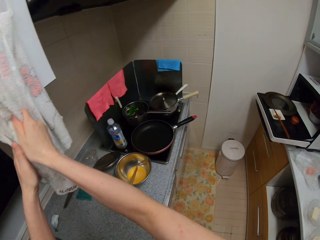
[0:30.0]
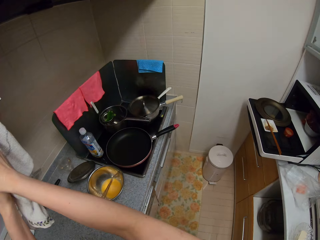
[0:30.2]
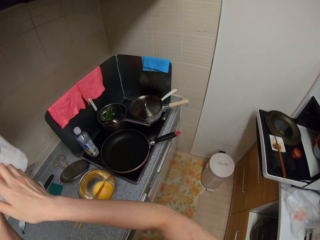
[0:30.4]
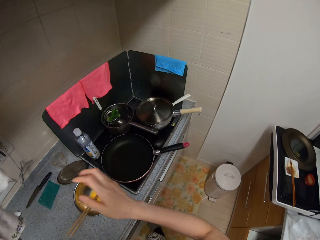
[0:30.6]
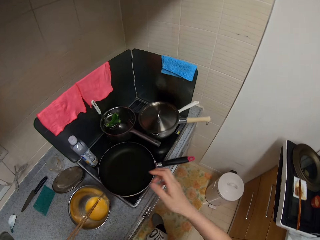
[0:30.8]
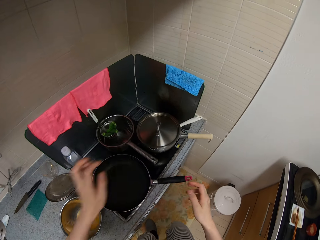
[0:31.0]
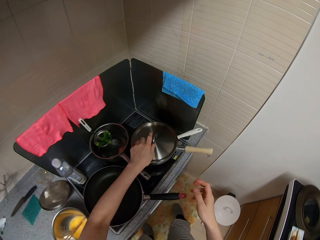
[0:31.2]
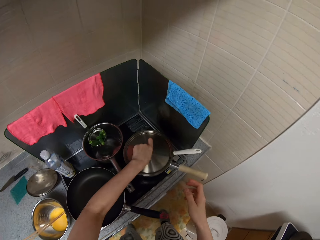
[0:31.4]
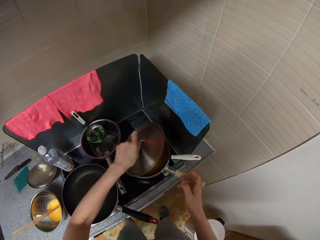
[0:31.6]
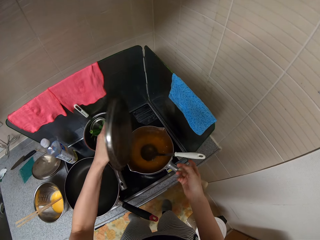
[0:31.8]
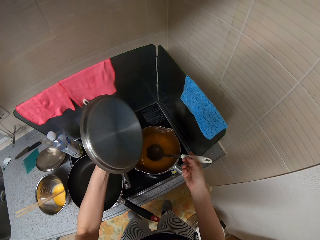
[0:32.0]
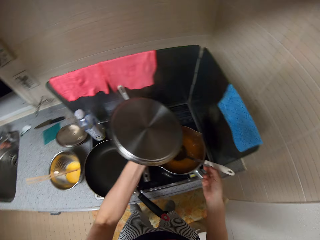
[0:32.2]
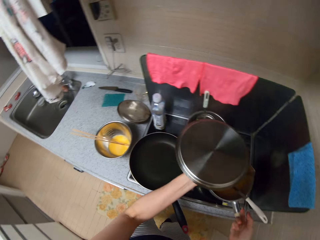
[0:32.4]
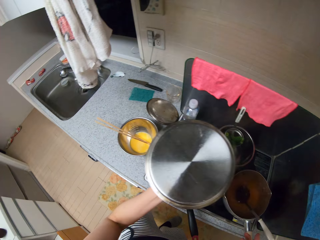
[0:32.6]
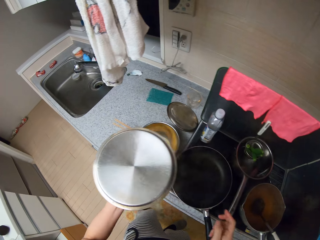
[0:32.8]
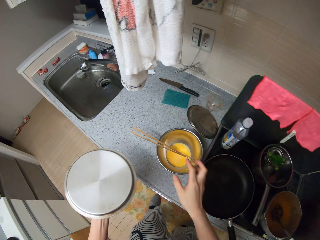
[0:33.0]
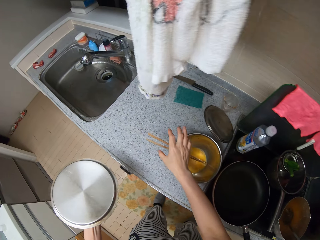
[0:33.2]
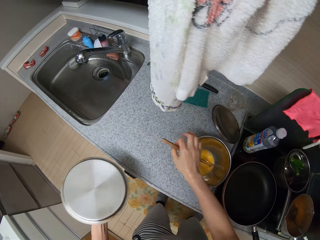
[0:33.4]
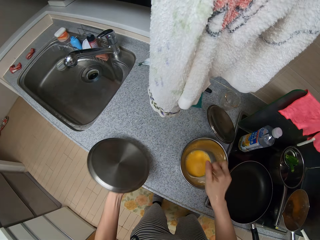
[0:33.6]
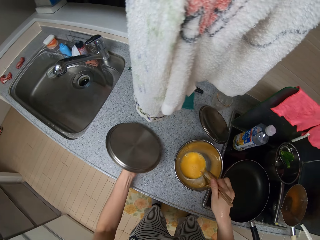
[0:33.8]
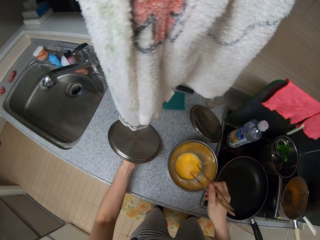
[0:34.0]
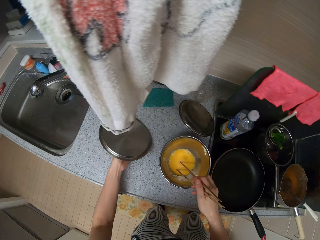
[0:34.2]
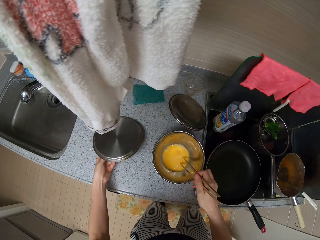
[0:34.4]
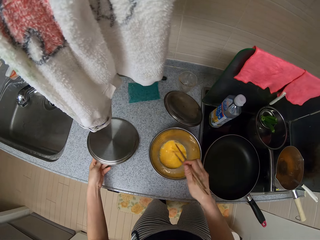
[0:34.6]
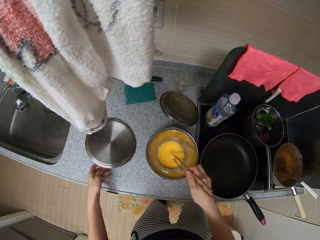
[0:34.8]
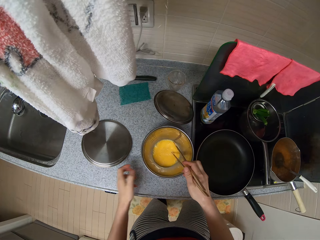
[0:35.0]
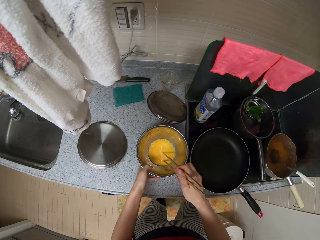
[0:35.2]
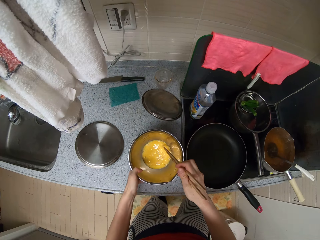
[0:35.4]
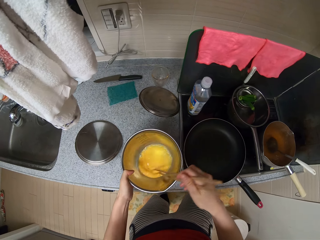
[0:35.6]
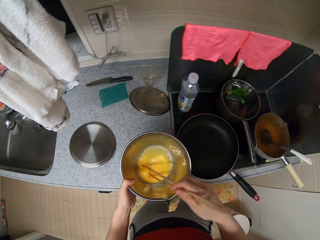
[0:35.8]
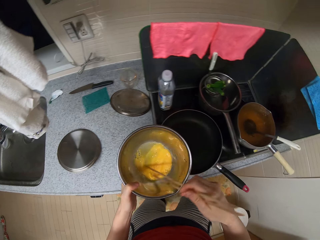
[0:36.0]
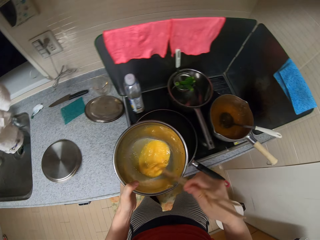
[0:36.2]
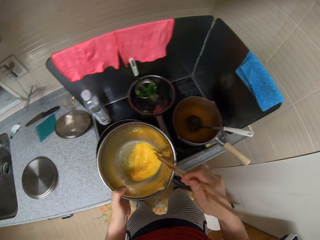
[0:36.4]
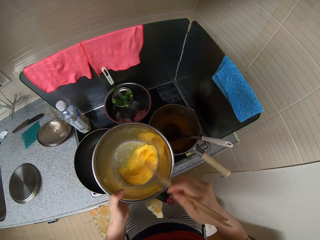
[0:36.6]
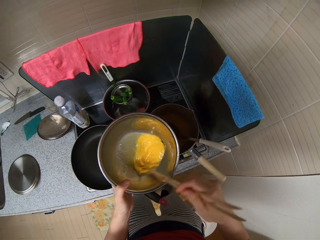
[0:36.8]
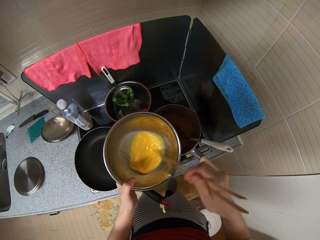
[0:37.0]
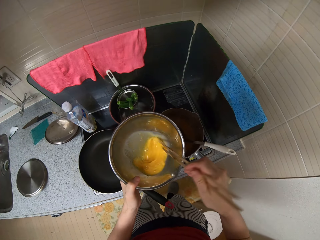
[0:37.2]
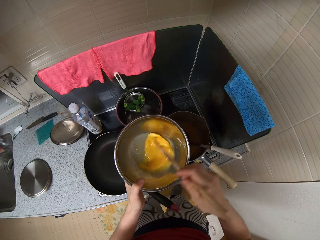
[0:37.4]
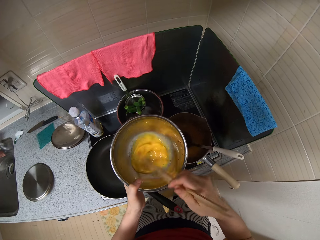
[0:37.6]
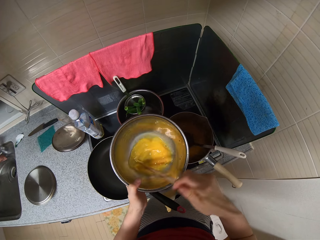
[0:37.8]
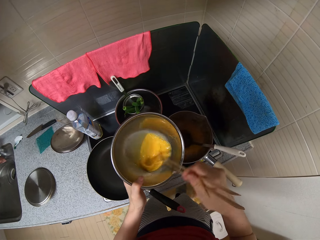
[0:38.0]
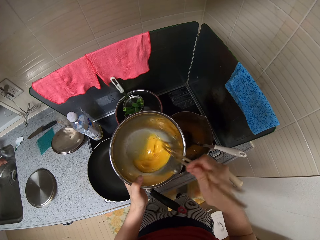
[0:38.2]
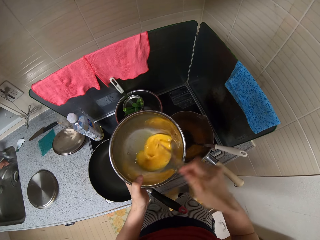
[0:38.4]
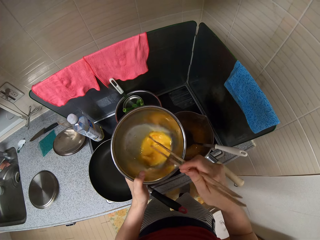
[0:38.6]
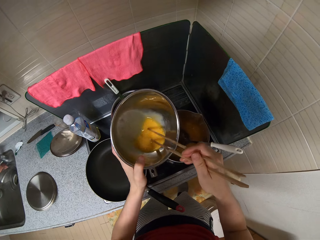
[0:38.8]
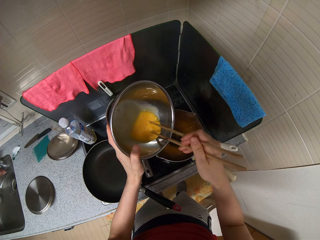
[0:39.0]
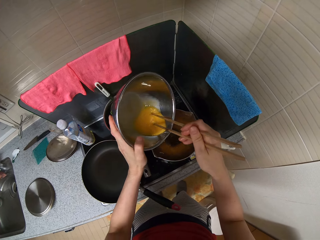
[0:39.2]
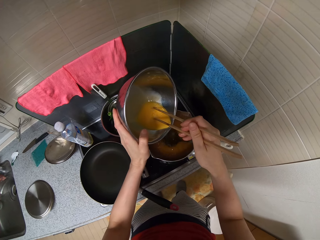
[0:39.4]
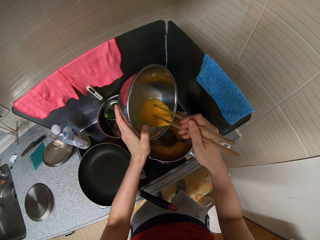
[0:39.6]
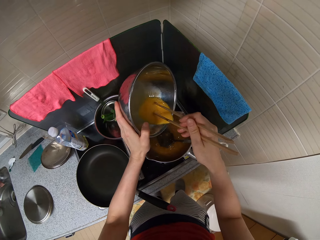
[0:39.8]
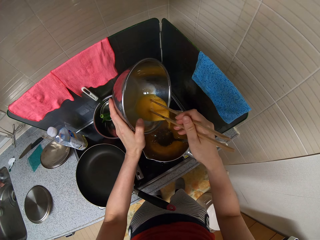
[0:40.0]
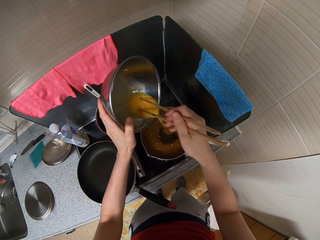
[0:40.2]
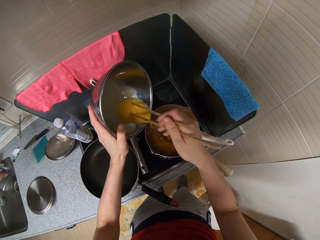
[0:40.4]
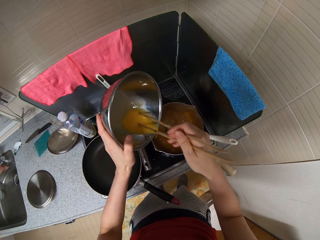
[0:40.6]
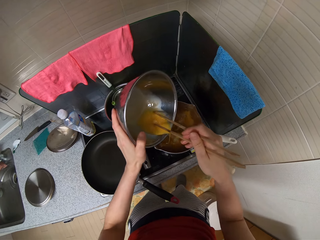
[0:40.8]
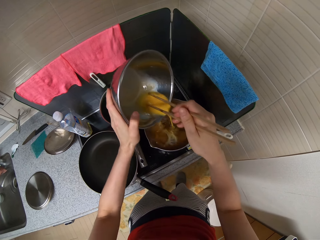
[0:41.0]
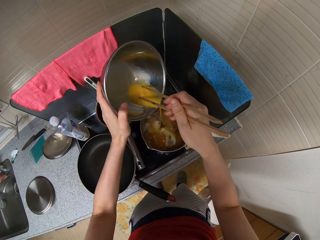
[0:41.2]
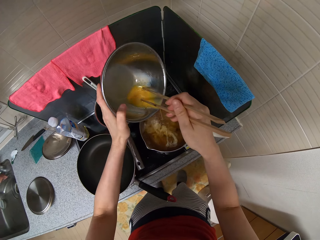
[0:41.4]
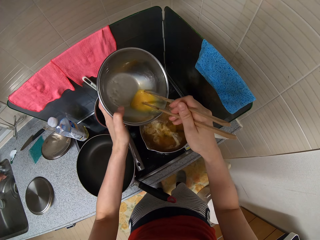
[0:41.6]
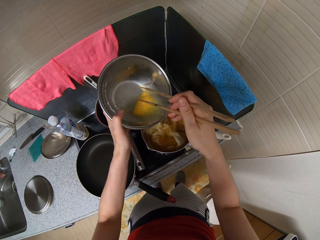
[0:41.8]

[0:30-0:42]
The camera wearer dries both hands with the hand towel. She opens the cover of a pot on the cooker with her left hand. She holds the handle of the pot with her right hand. She picks up chopsticks from the stainless bowl with her right hand. She drops the cover of the pot on the kitchen slab. She whisks the egg in the stainless bowl with the chopsticks. She picks up the stainless bowl from the kitchen slab with her left hand. She pours some whisked egg from the stainless bowl into the pot.

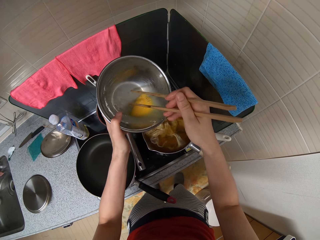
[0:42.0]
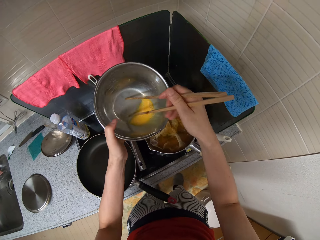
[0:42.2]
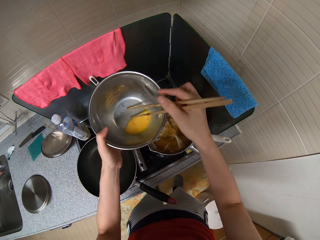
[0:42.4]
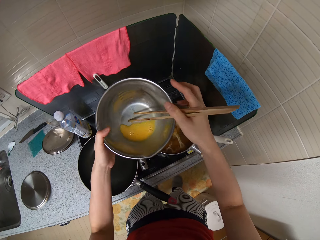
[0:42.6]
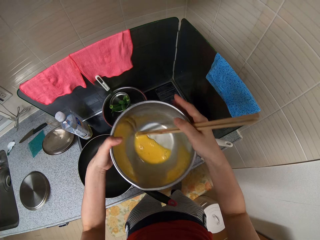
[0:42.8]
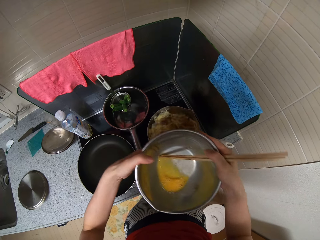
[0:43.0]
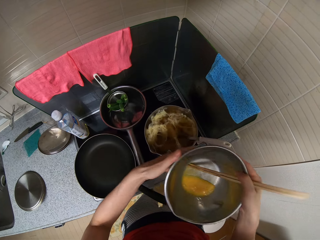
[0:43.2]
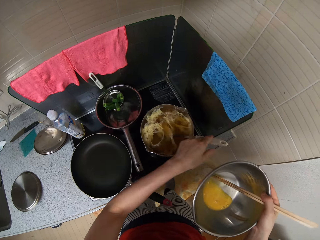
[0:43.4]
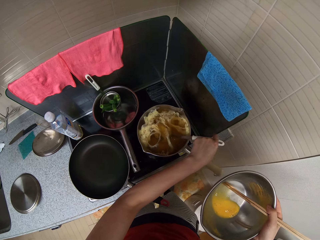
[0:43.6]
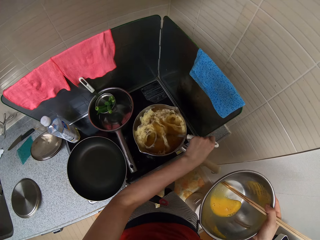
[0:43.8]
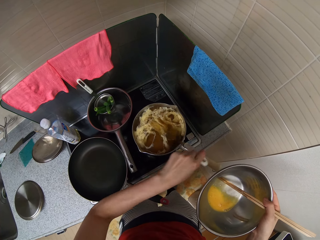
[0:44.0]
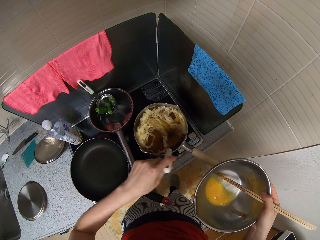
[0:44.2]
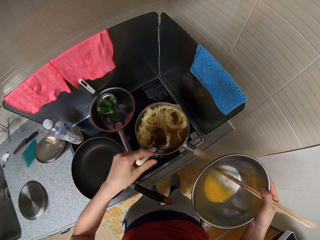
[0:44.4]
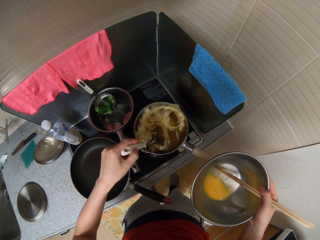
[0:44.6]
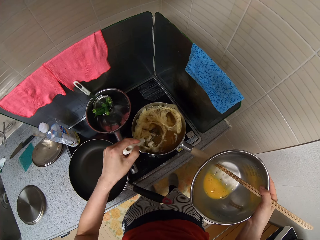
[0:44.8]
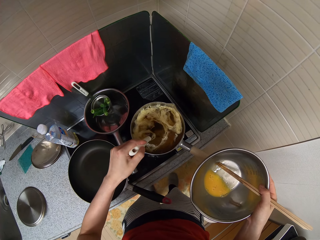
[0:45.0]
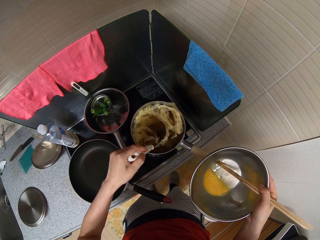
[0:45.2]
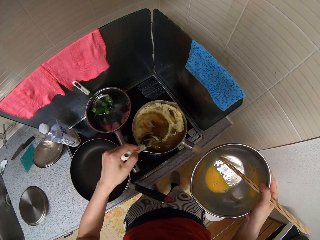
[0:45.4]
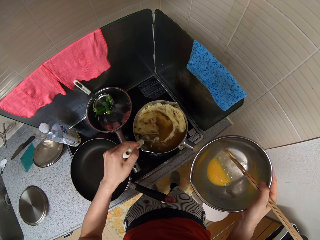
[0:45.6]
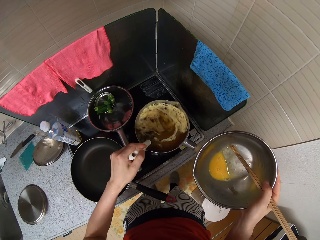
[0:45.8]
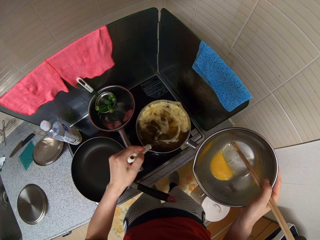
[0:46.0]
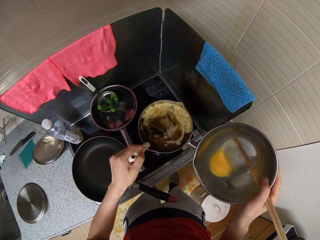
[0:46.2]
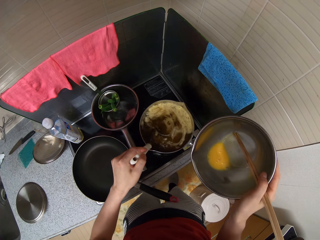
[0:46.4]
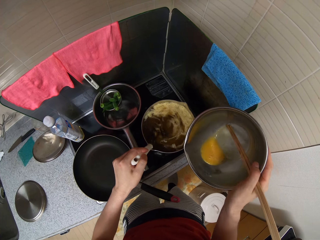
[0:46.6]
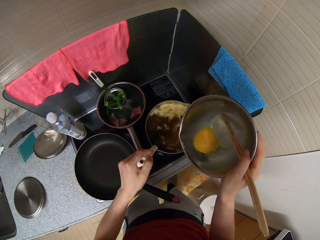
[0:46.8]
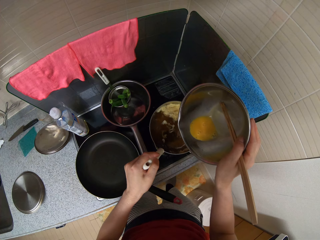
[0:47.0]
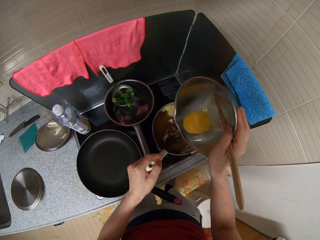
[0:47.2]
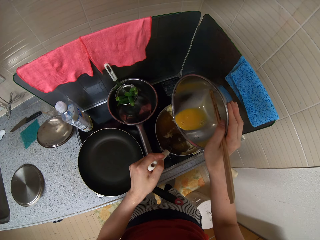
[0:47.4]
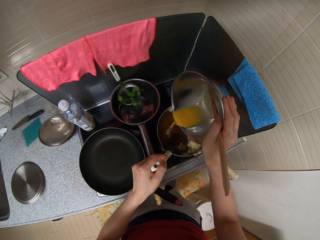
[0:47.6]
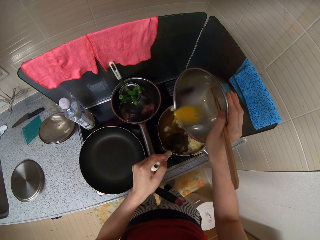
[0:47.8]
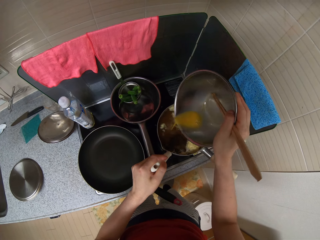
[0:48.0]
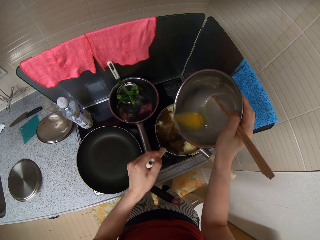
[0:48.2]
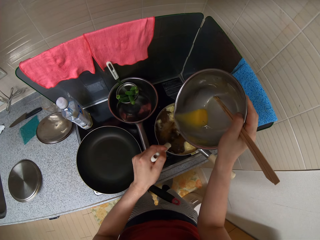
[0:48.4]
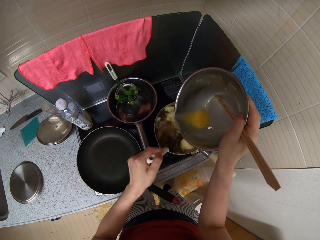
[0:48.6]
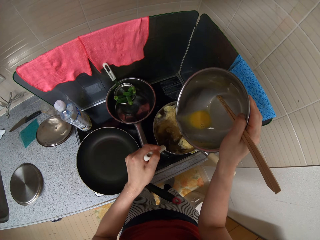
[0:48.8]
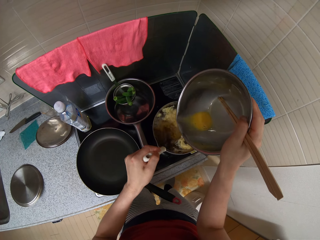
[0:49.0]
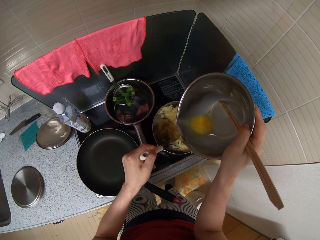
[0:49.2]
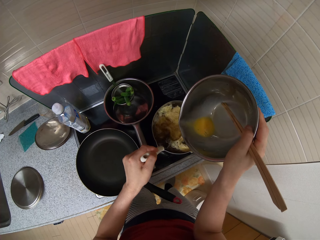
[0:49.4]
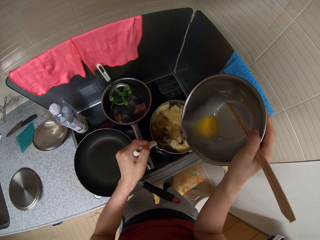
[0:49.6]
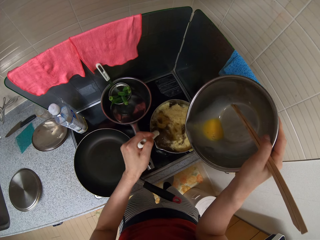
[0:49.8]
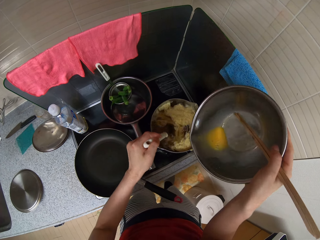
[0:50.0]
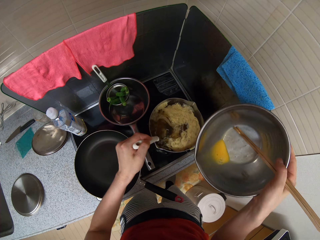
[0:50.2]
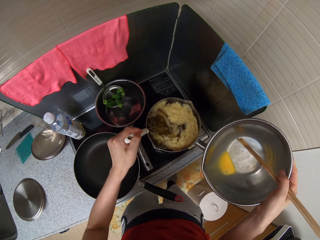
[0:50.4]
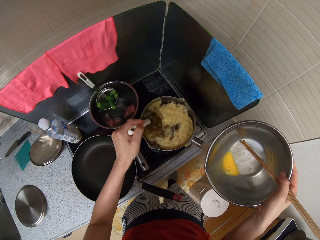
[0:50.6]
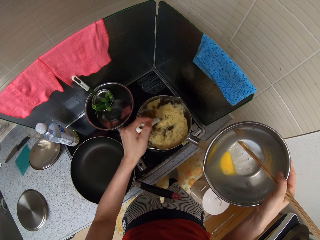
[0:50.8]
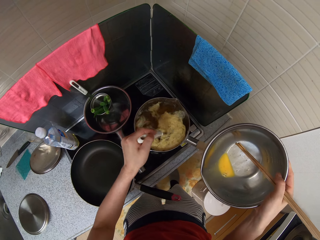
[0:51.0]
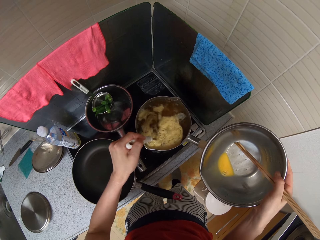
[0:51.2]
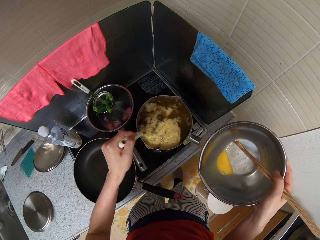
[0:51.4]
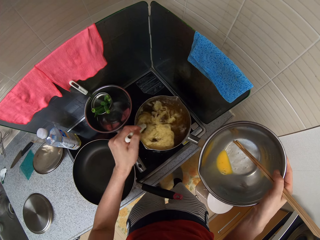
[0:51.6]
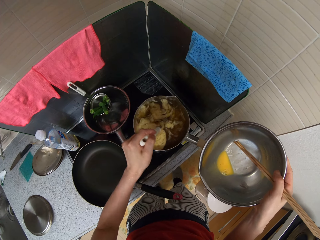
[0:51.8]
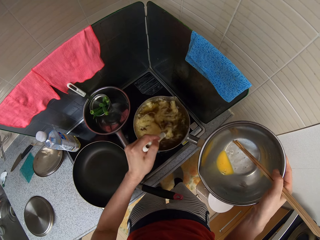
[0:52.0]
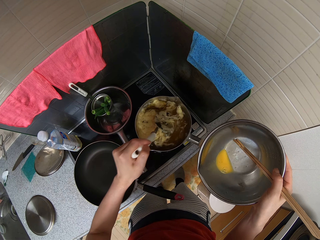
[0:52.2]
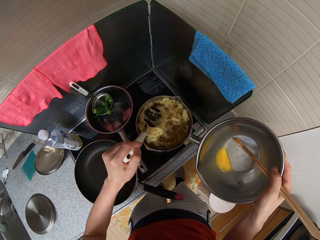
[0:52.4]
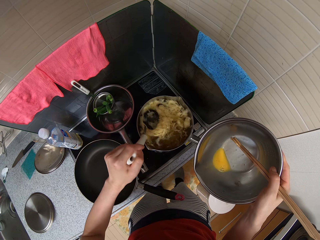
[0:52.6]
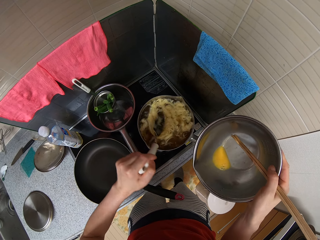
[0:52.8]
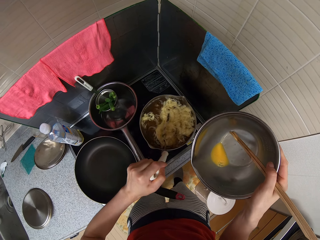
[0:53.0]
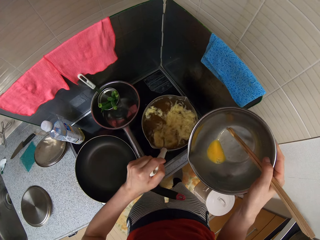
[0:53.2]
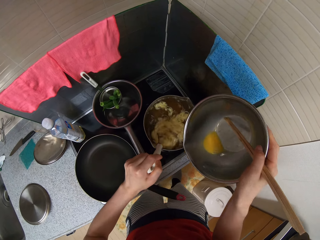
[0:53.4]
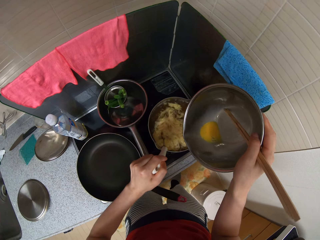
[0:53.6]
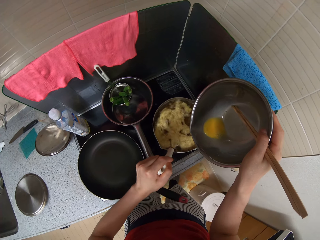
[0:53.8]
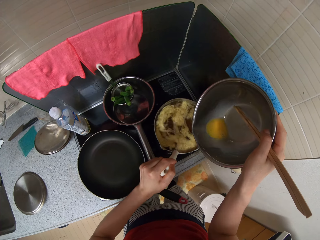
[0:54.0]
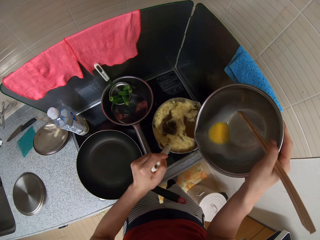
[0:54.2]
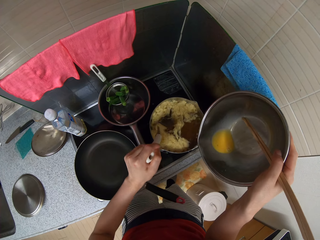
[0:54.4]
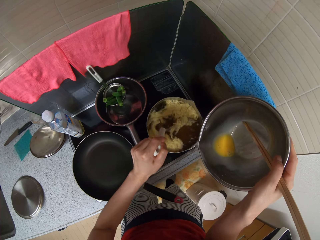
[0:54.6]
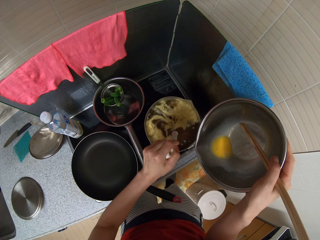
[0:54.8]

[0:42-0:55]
The camera wearer stops. She passes the stainless bowl to her right hand. She picks up a spoon from the pot with her left hand. She stirs the soup and eggs in the pot with the spoon. She pours the egg from the stainless bowl into the pot a bit slowly. She stirs the soup and eggs in the pot with the spoon.
